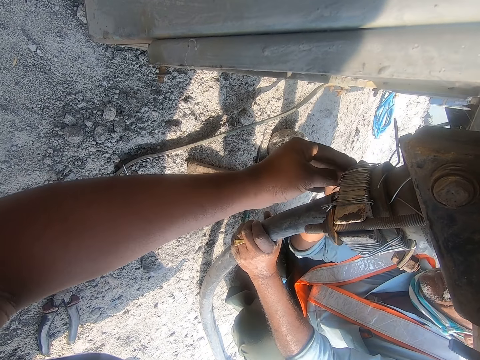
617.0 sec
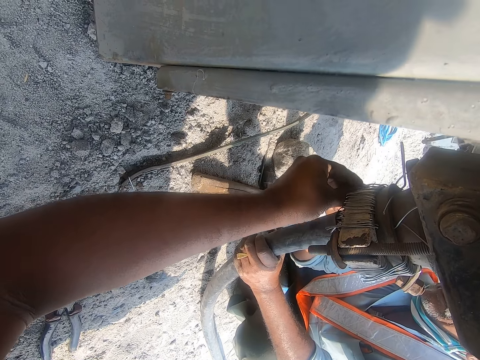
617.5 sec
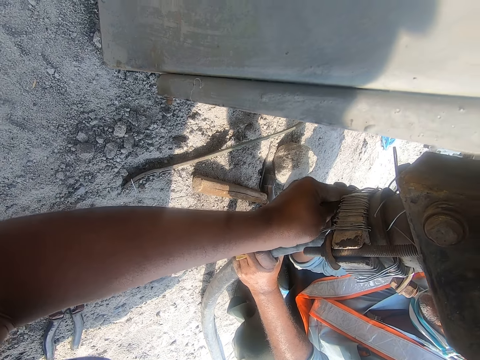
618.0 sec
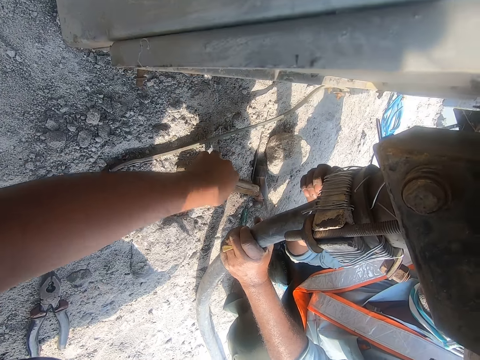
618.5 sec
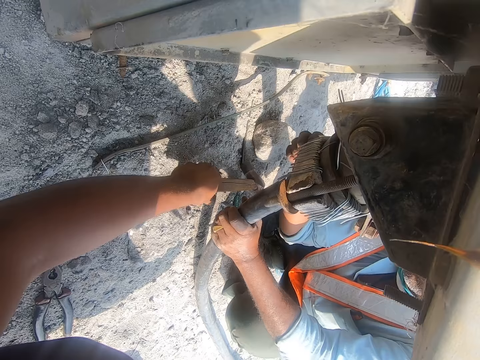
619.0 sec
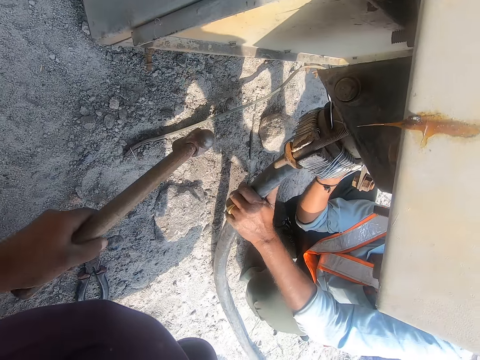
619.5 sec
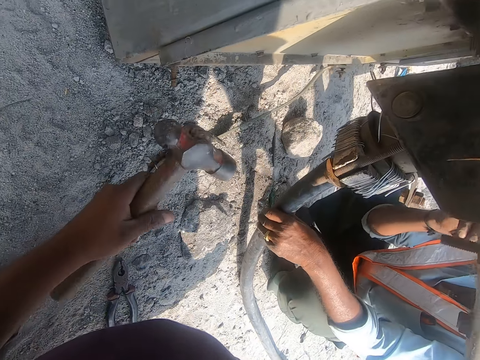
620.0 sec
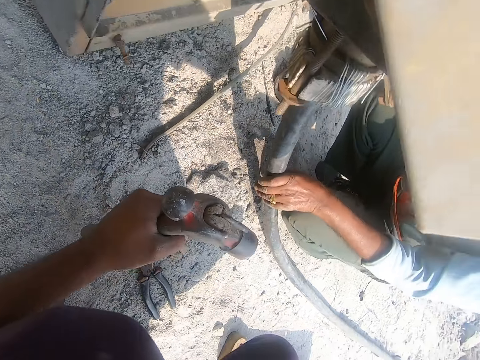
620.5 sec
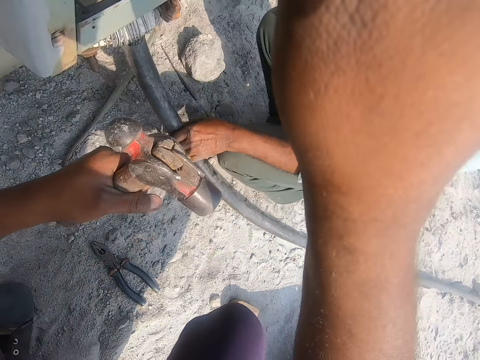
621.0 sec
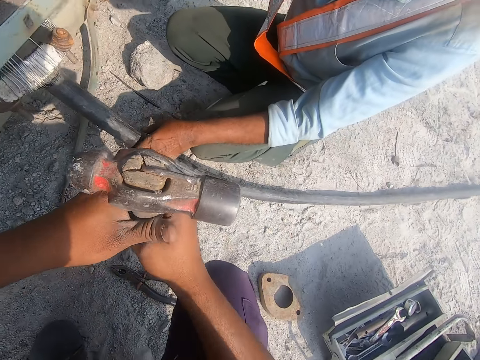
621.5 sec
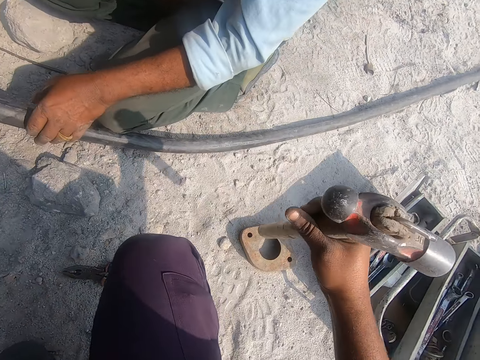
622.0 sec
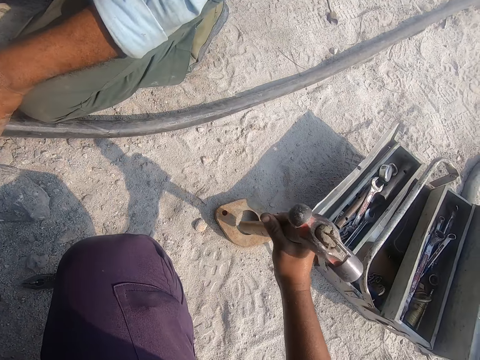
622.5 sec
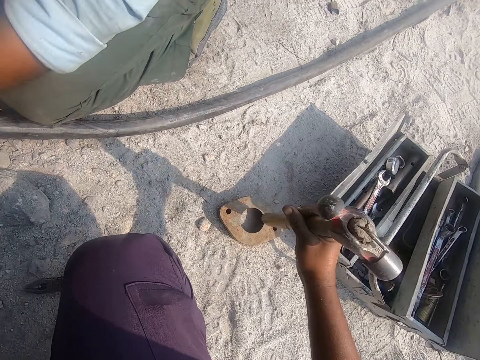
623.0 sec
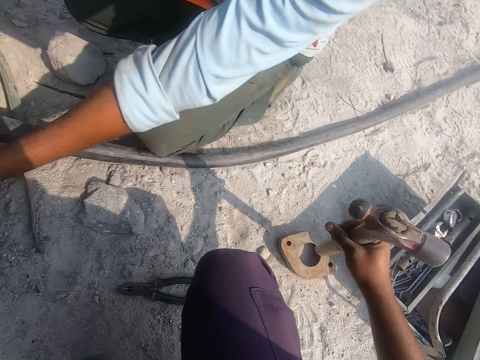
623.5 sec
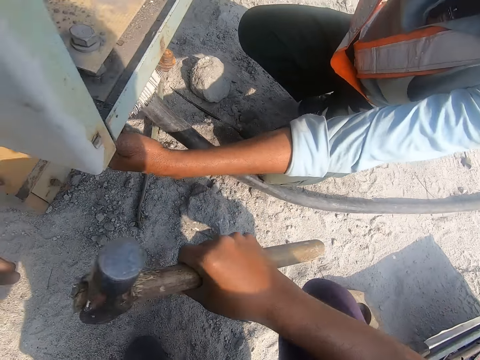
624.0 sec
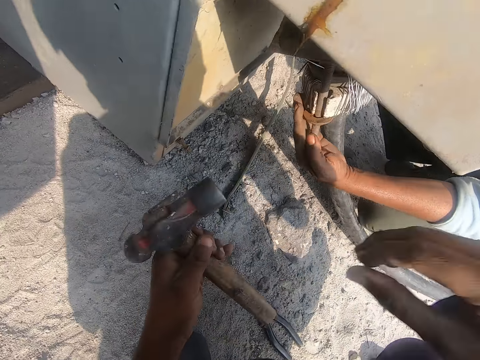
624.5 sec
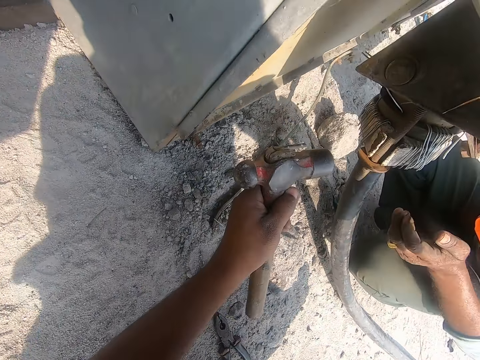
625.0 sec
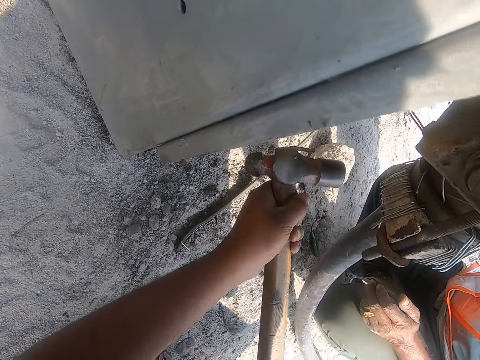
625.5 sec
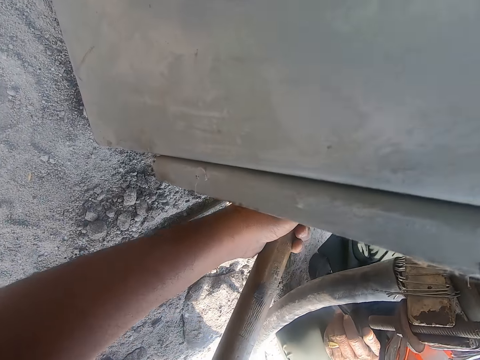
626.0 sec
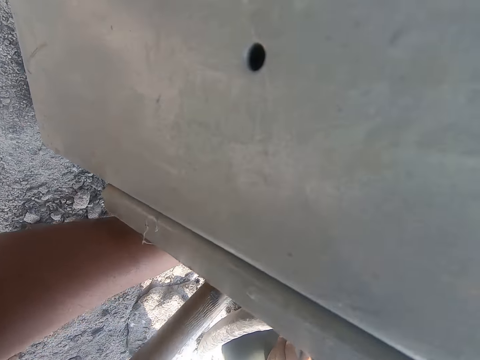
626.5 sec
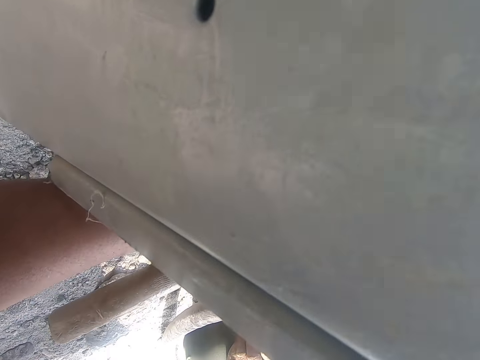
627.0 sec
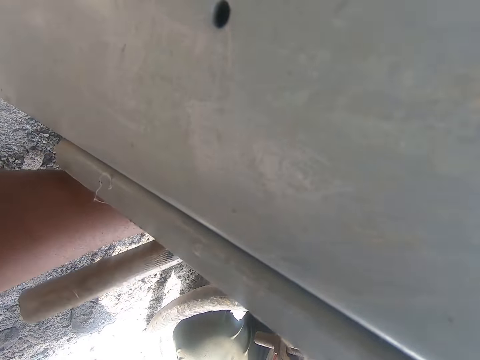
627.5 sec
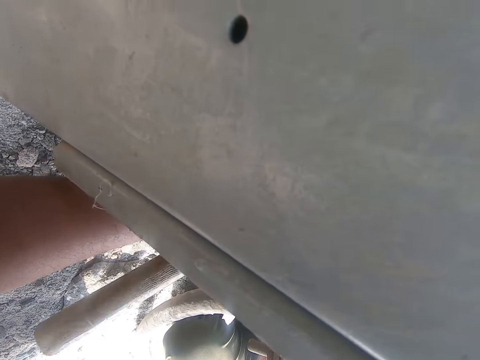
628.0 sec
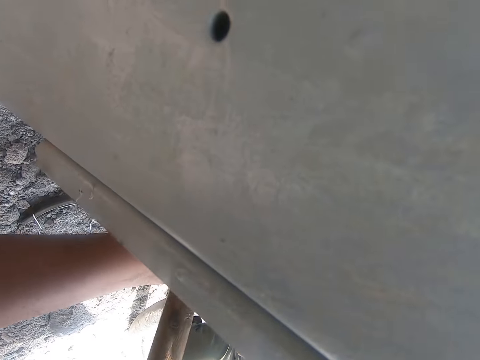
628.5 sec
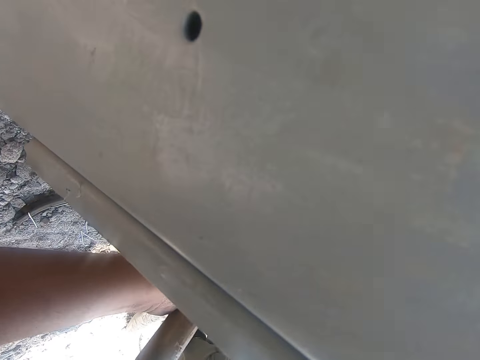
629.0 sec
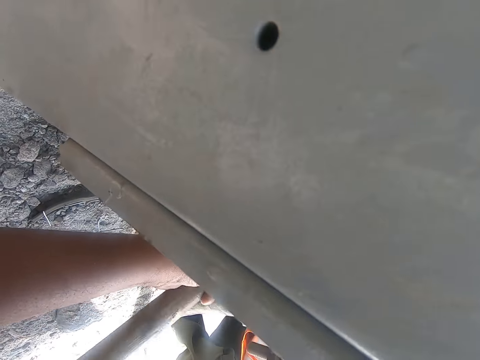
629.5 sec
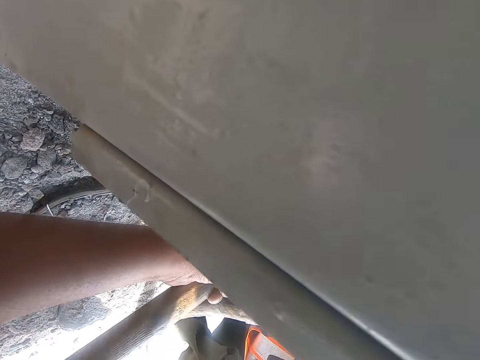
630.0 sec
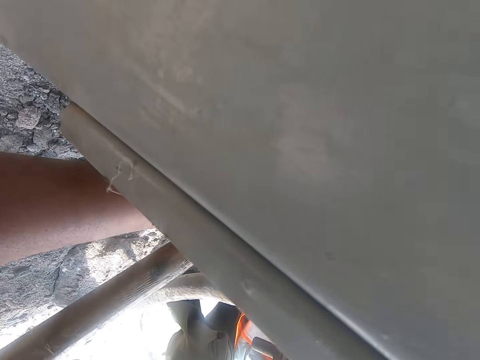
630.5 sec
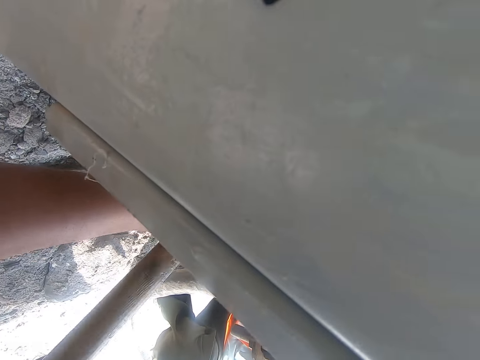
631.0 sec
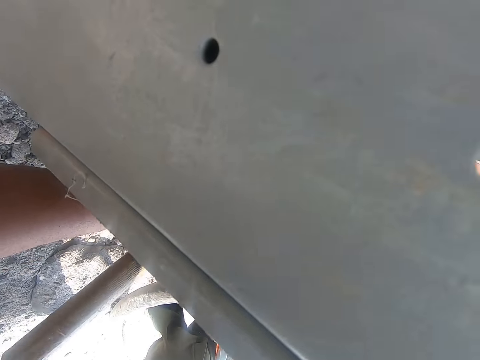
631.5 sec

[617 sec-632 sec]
The camera wearer takes a hammer. They hit the metal with the hammer. They hit the wires with the hammer.

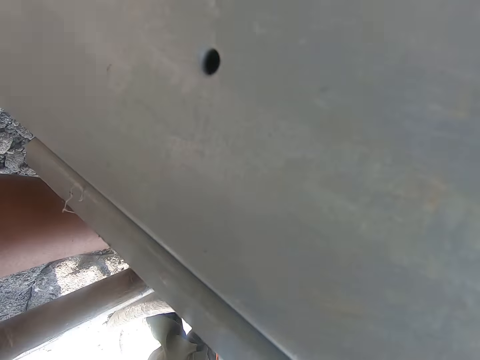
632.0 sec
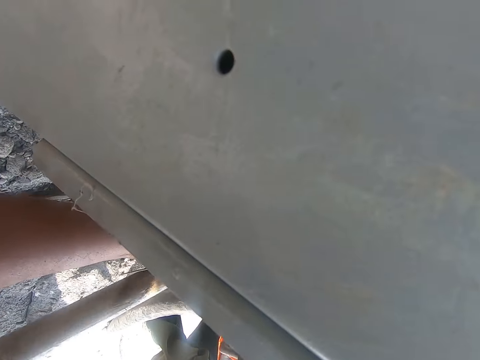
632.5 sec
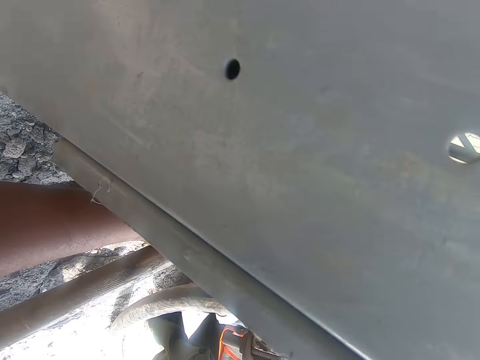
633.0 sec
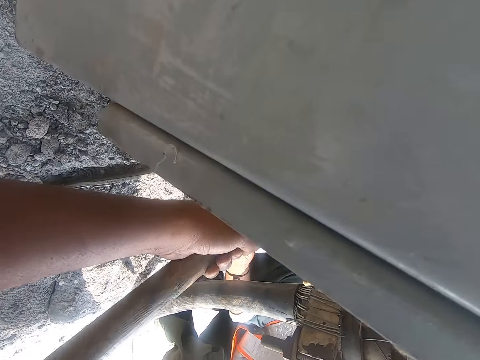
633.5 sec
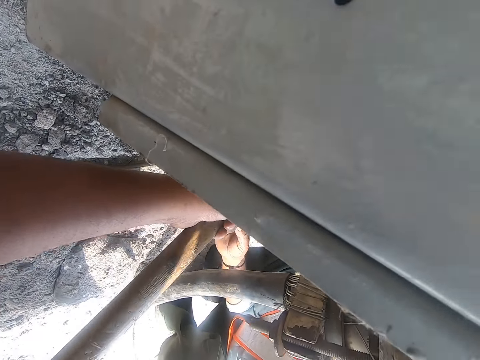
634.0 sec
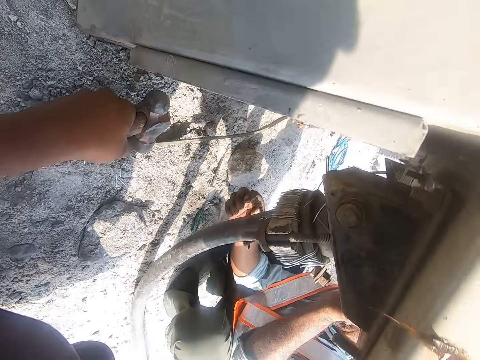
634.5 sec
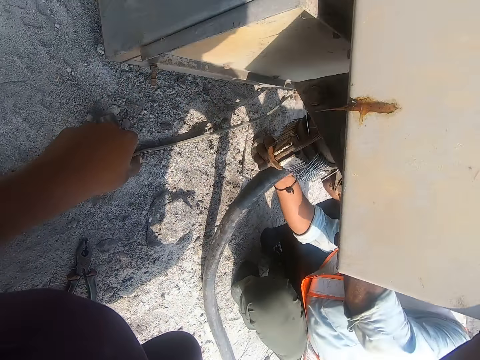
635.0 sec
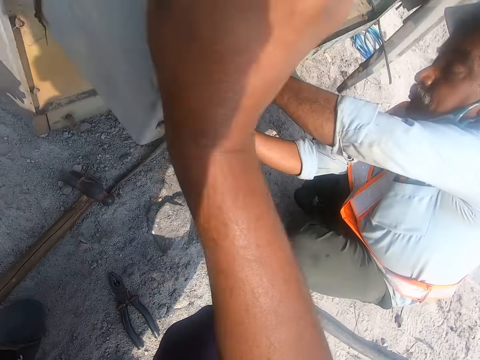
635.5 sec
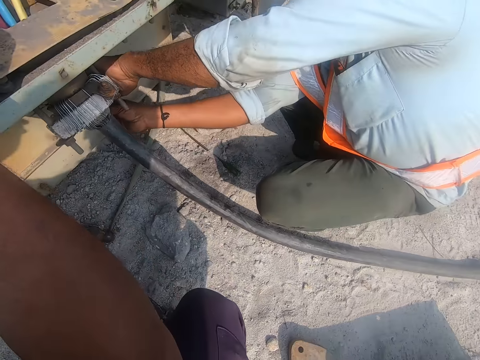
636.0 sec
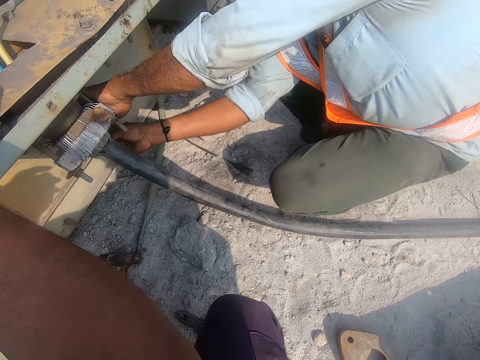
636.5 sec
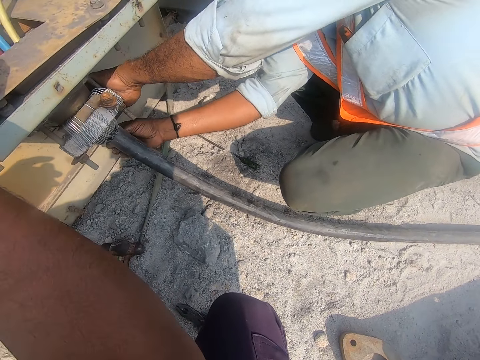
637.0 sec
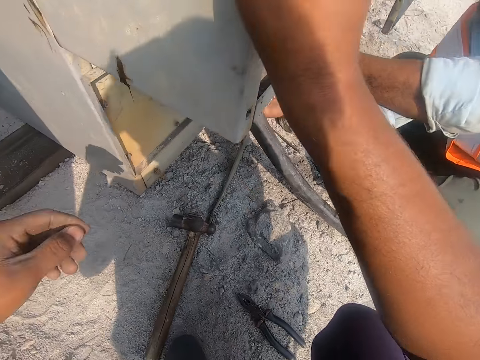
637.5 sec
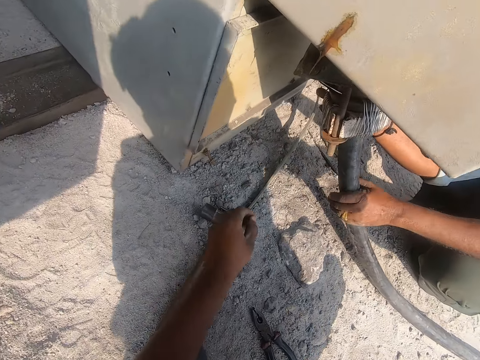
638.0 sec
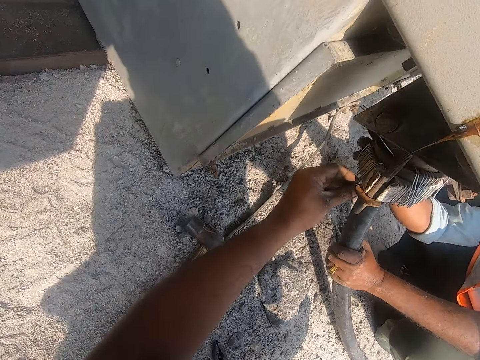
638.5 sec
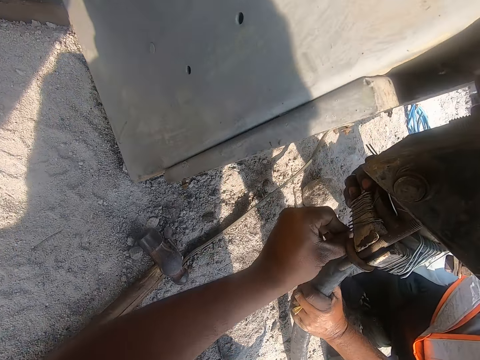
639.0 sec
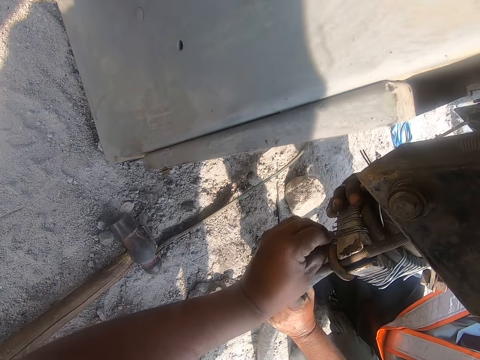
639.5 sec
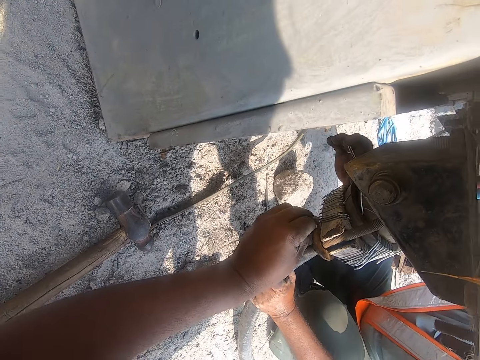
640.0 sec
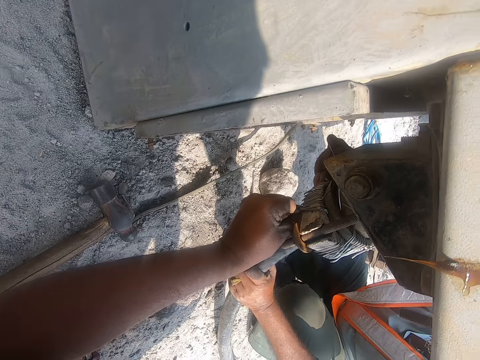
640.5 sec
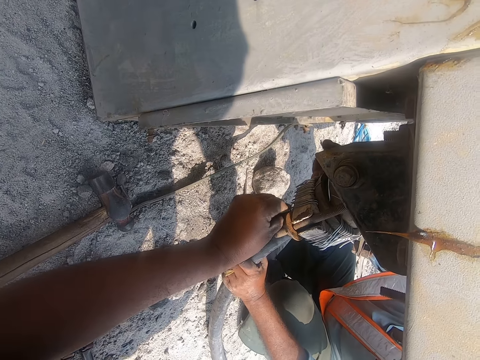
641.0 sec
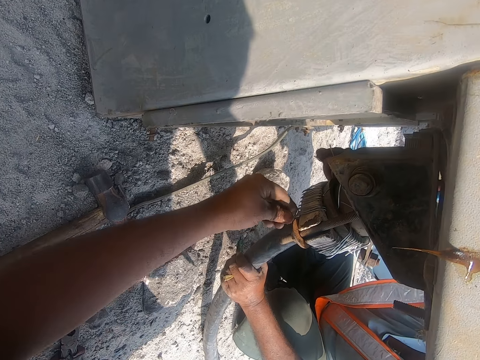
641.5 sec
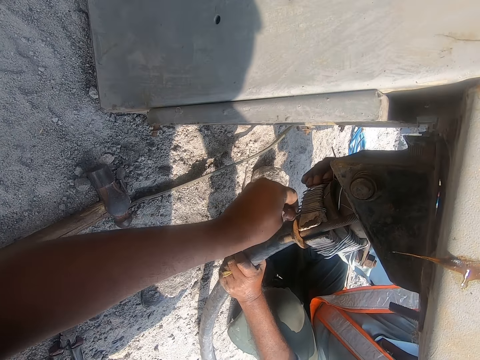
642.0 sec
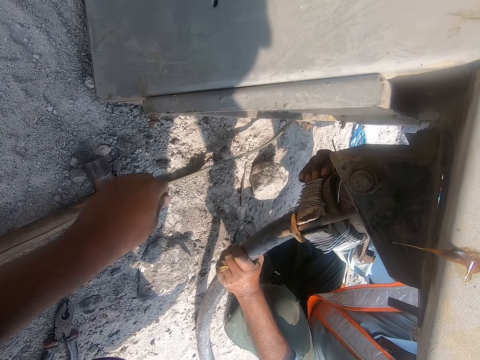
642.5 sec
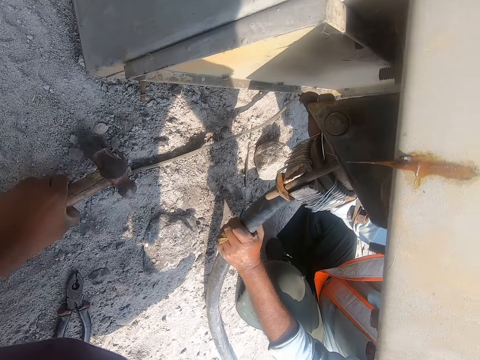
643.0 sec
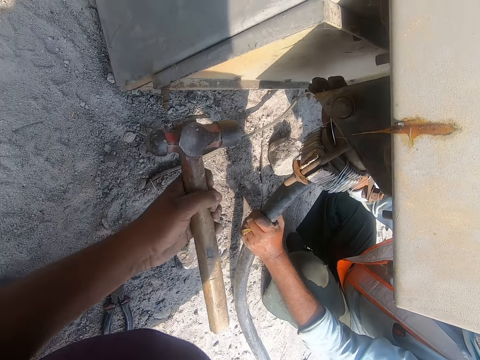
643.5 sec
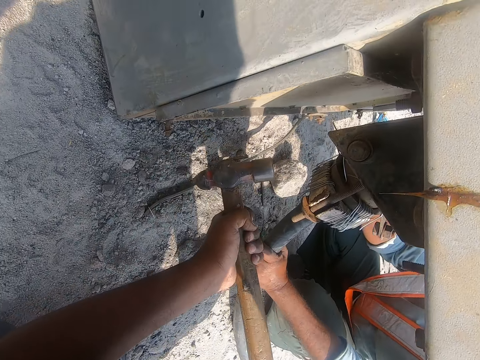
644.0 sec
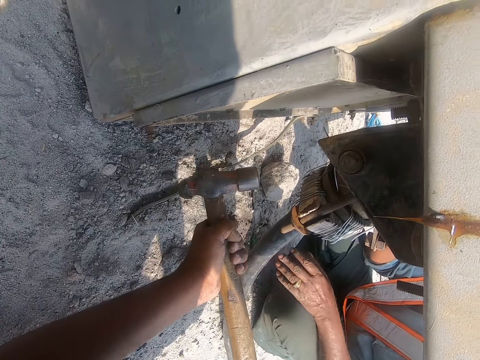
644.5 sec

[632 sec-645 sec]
The camera wearer lifts the wires. They take a hammer.
